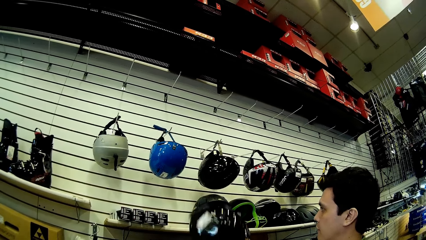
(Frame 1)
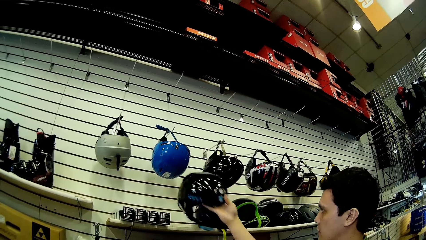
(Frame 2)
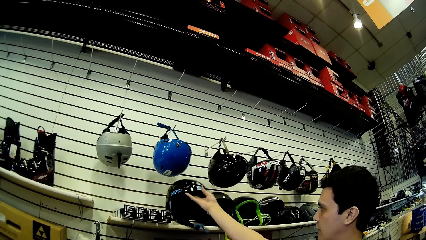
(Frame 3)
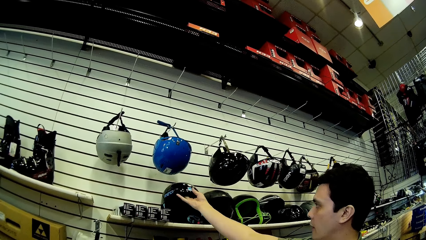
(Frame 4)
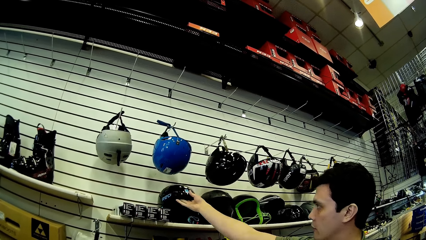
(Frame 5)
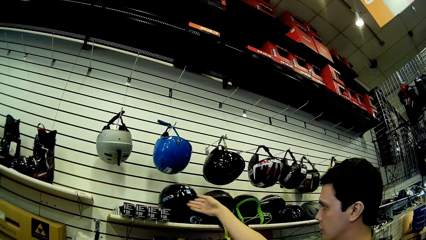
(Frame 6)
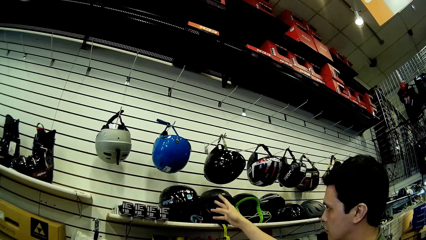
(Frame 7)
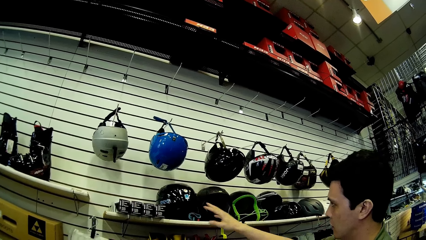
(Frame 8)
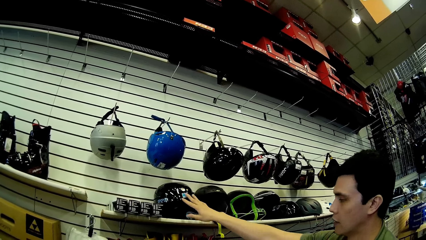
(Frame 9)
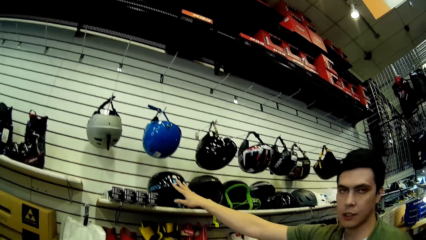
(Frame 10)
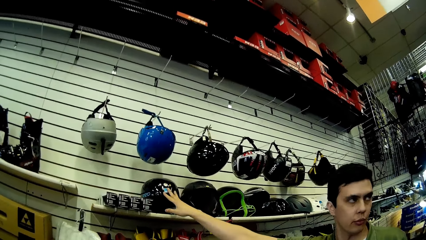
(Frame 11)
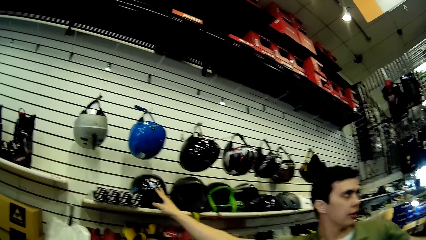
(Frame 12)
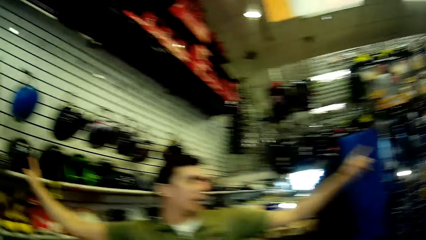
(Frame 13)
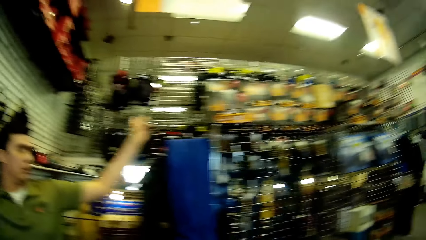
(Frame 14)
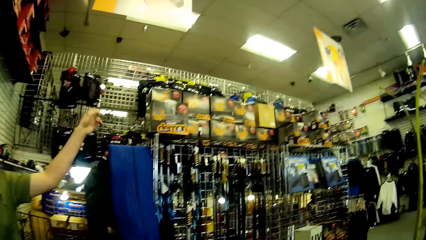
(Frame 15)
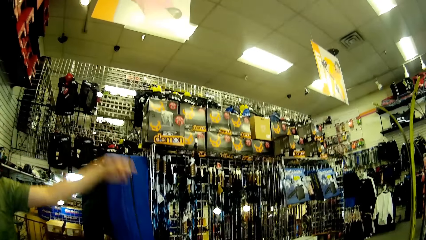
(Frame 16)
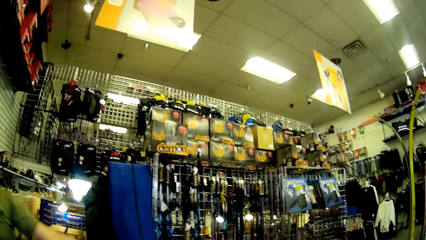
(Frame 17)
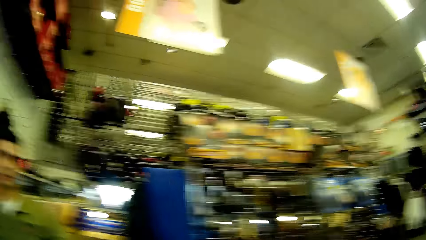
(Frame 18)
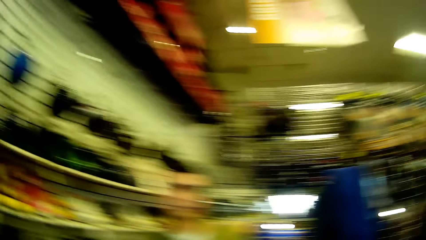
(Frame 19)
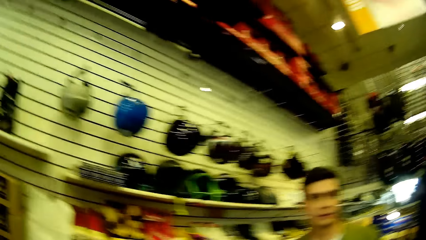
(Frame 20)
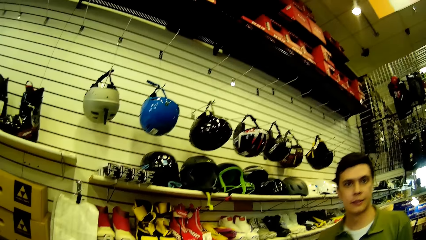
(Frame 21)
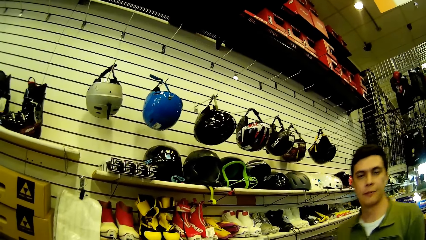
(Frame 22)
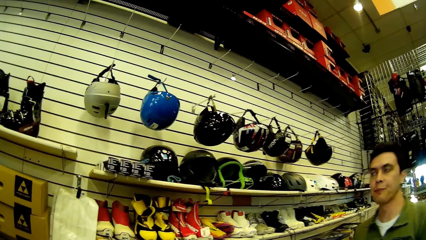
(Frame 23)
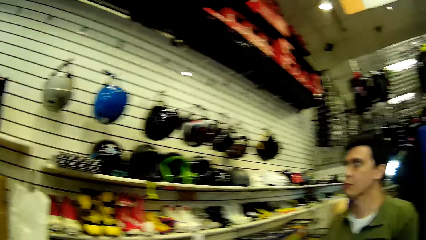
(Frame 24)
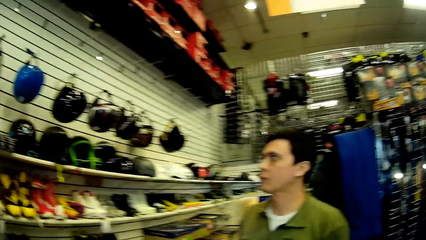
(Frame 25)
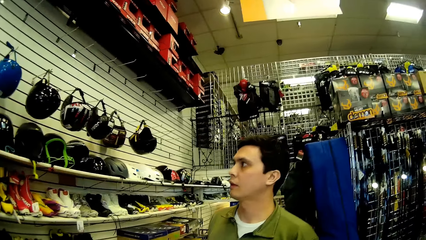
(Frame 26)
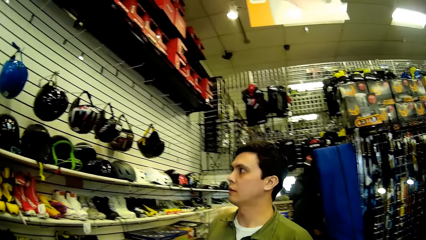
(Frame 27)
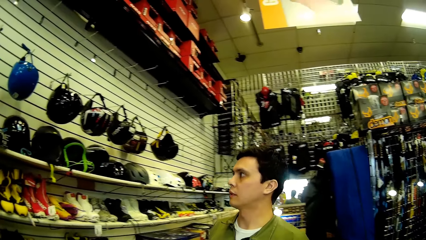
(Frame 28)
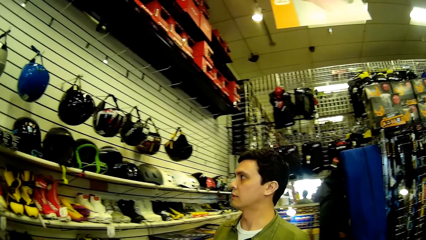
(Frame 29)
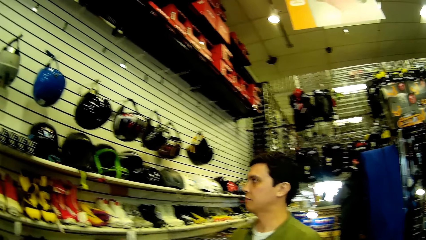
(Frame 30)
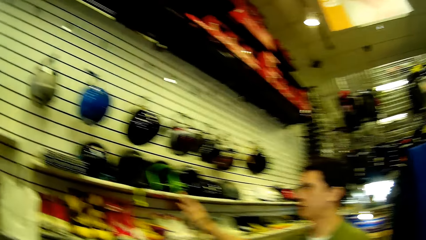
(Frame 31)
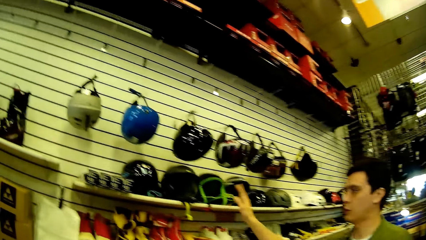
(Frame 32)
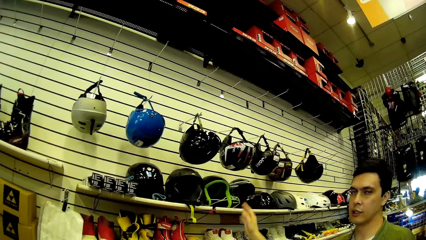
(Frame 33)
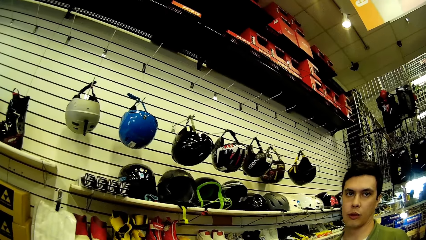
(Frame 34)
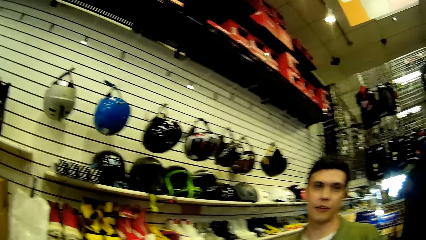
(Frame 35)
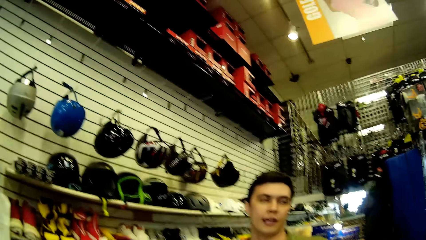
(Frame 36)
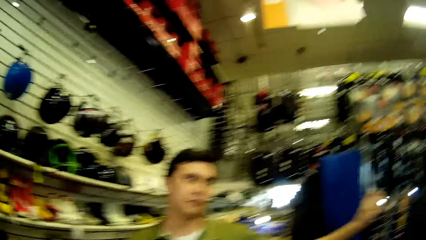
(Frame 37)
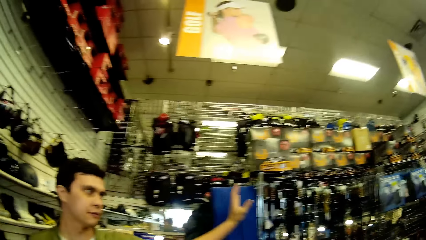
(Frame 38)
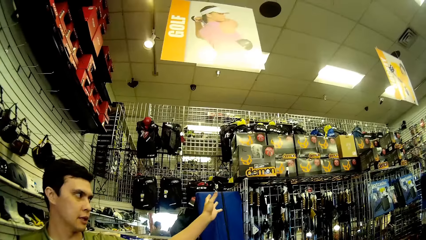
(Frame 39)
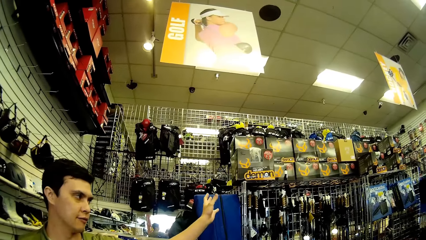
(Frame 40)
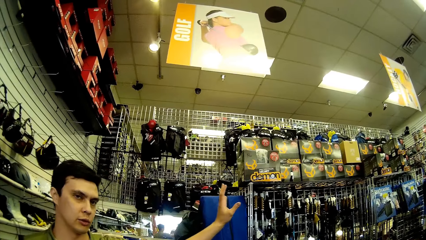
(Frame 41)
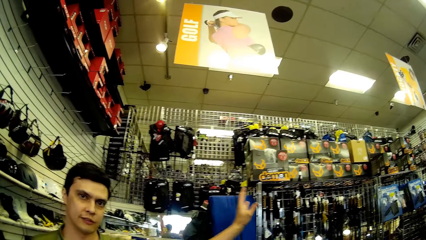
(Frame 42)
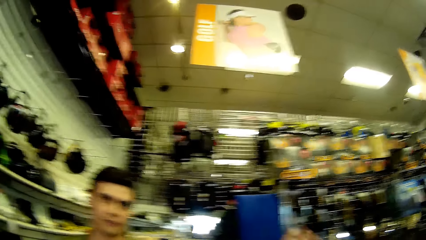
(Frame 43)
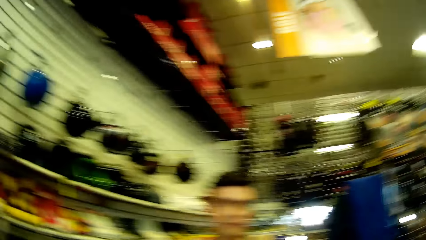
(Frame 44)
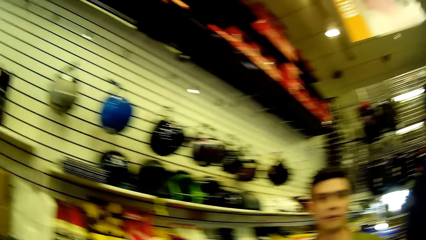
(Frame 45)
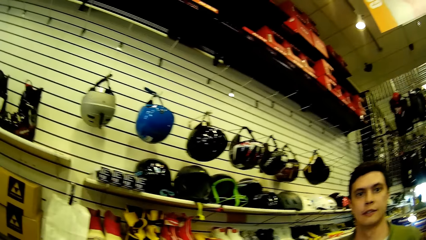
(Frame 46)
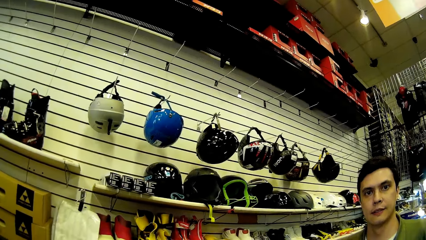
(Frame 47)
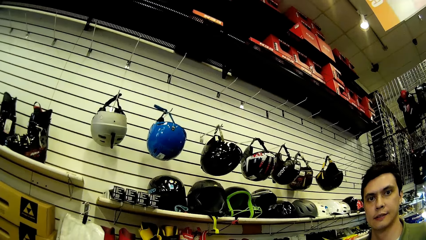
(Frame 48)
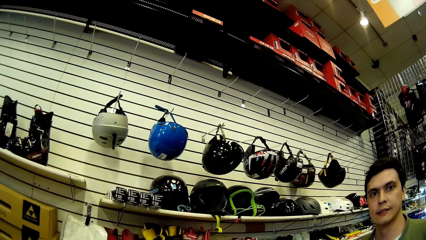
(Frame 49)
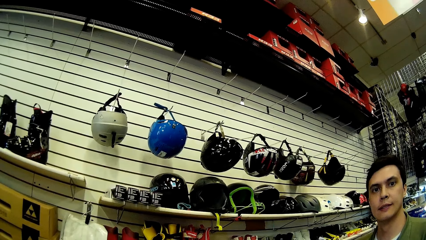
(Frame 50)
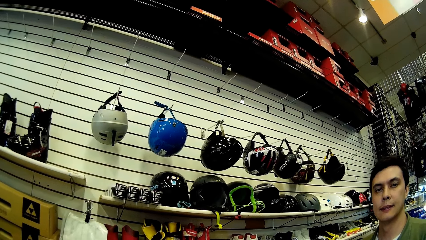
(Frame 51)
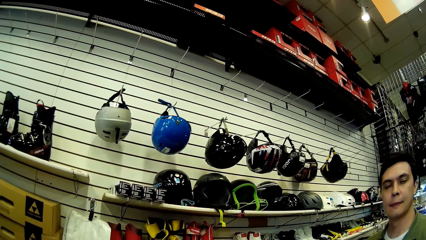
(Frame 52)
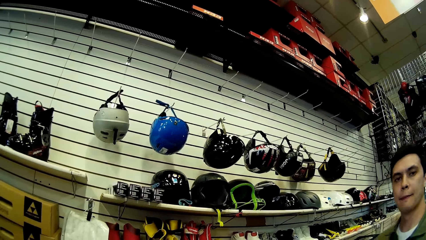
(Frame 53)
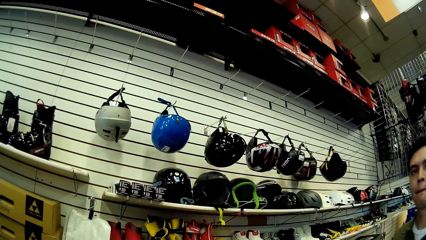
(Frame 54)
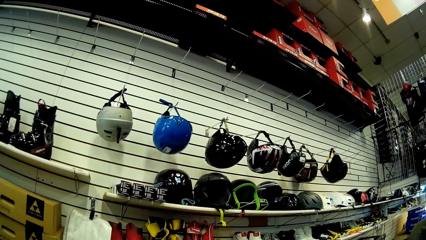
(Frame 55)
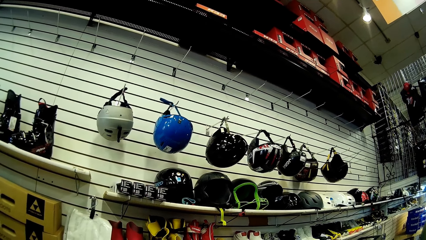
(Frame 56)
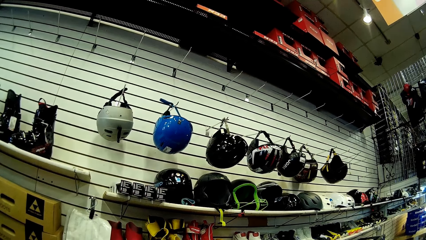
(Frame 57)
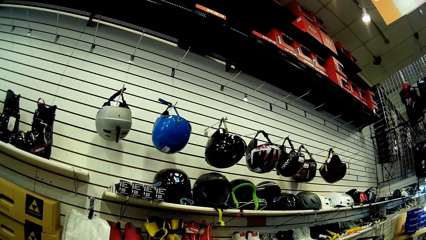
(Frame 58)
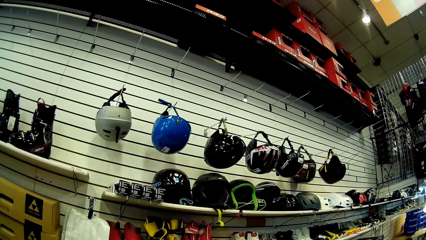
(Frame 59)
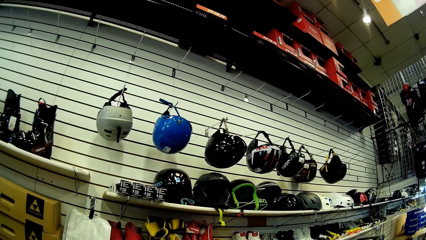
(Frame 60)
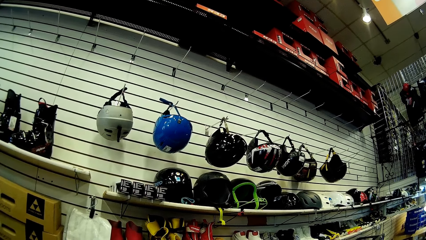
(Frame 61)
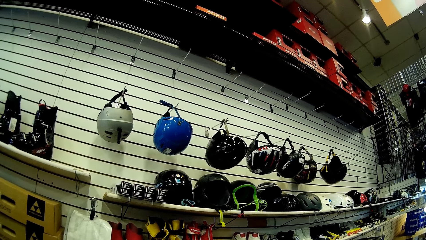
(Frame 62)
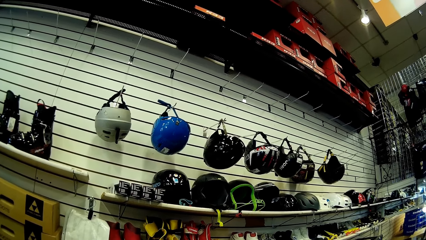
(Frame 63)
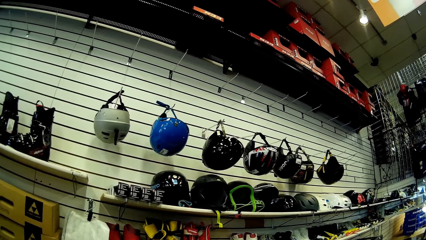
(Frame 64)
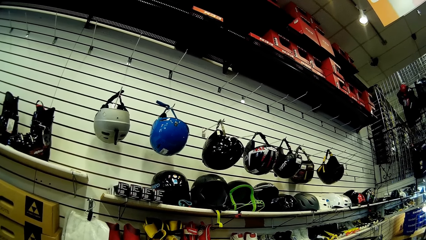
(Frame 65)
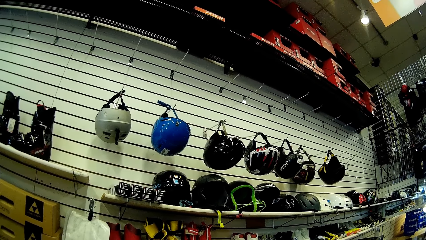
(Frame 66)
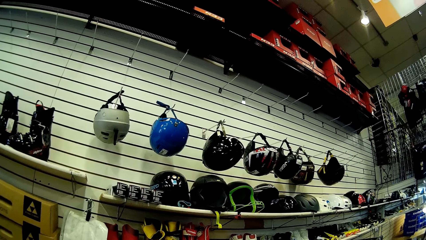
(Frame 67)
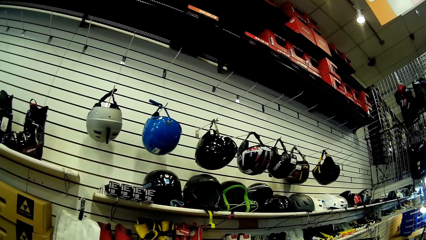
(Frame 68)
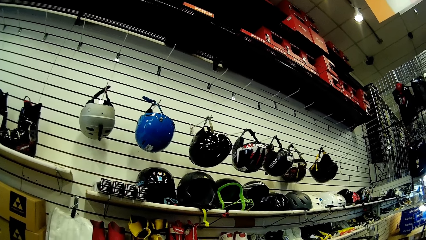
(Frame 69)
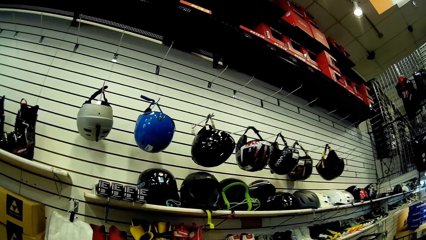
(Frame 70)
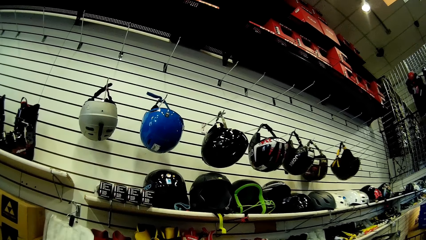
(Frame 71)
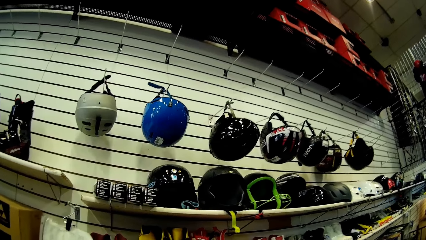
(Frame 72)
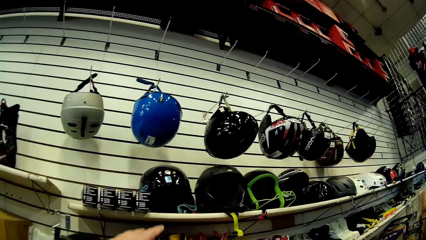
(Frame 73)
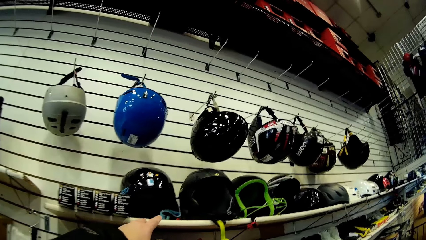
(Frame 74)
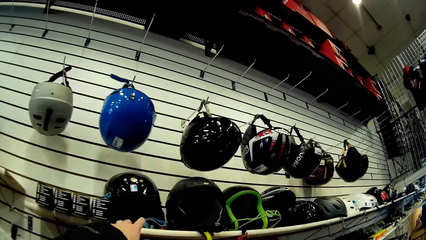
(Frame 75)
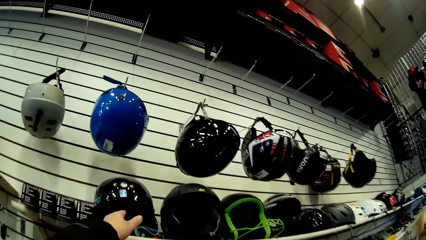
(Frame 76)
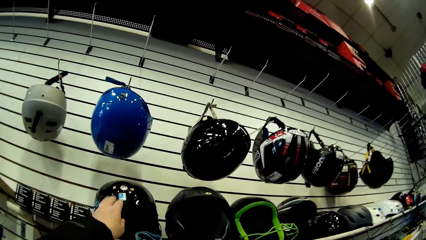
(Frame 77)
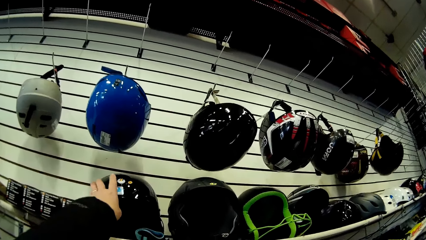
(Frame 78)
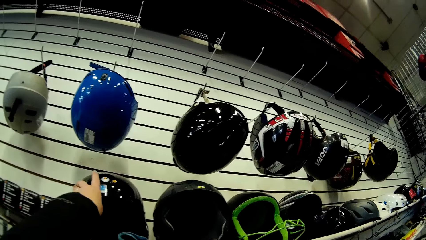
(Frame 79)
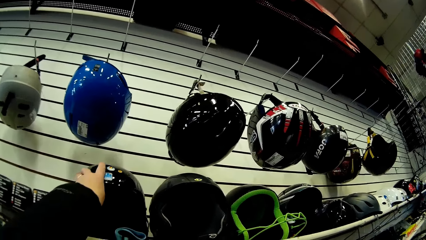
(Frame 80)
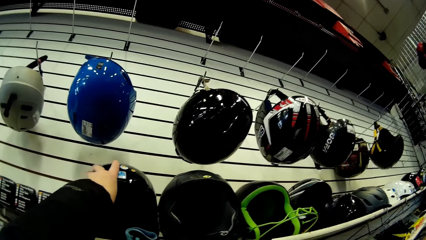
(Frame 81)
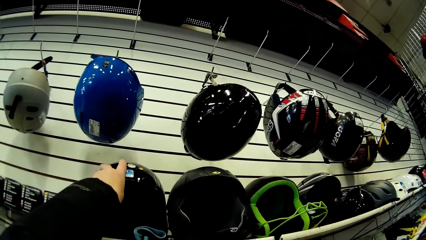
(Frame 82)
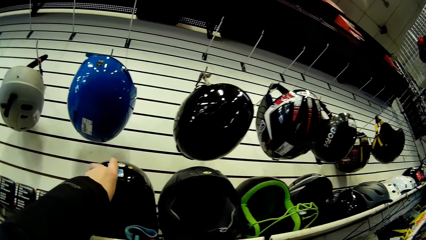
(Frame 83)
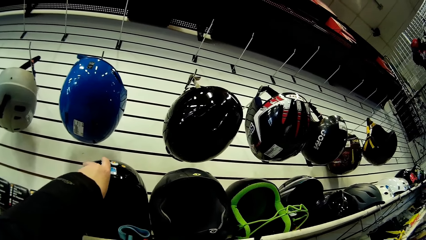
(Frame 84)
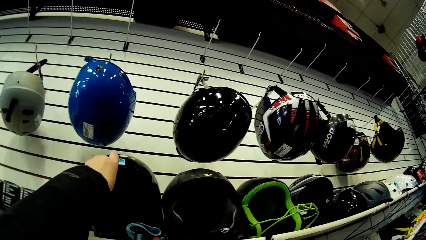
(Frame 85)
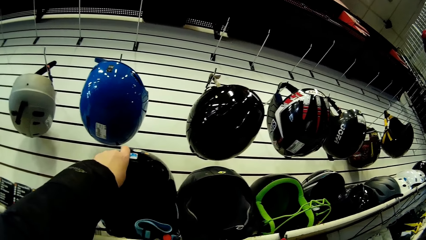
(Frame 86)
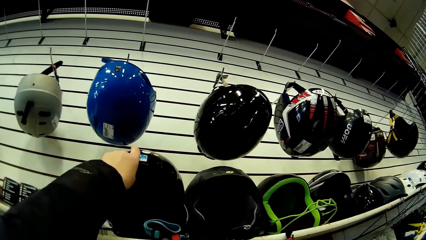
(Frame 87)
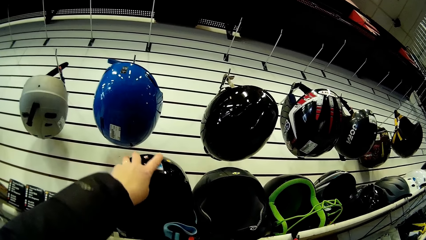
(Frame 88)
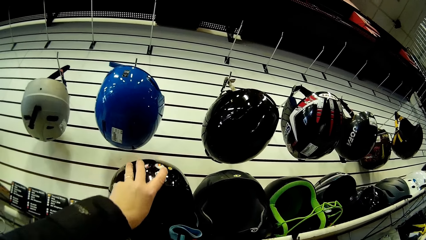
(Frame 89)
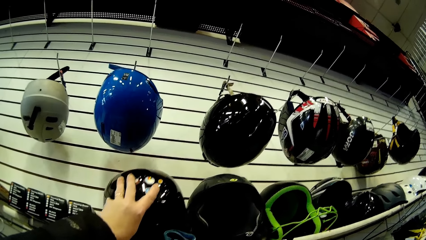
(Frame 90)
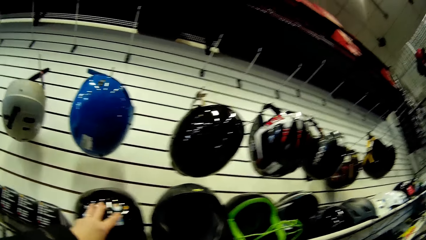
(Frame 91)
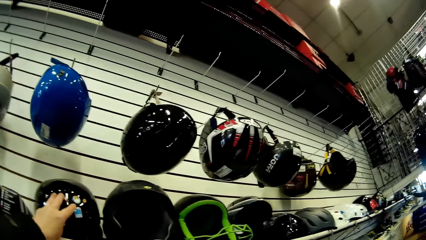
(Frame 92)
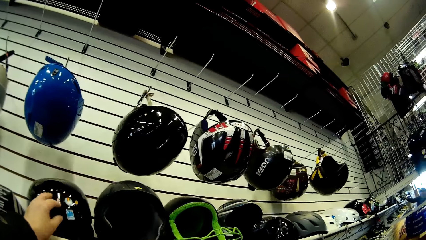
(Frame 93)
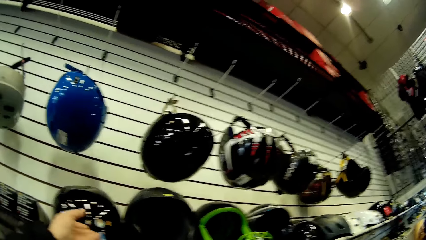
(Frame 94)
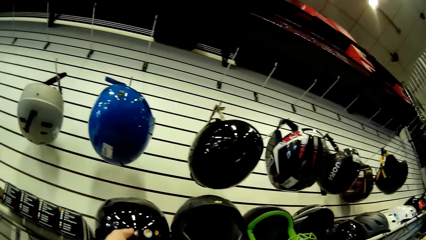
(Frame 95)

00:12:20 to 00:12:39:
A man puts a helmet on the shelf. The man points a hand. The man talks with the camera wearer. The camera wearer converses with the man. The man touches a helmet on the shelf. The man converses with the camera wearer. The man points the left hand. The man converses with the camera wearer. The camera wearer picks up a helmet on the shelf. They check the helmet.
